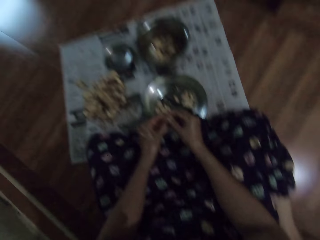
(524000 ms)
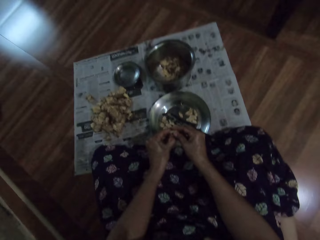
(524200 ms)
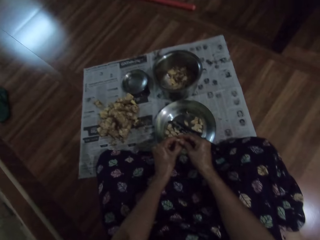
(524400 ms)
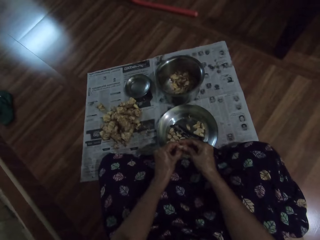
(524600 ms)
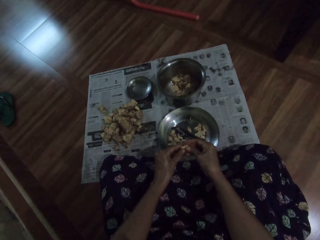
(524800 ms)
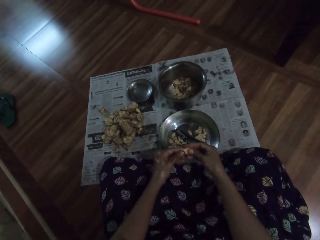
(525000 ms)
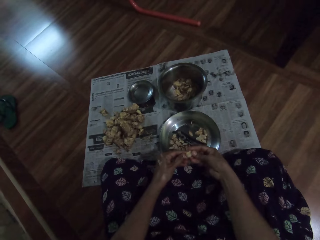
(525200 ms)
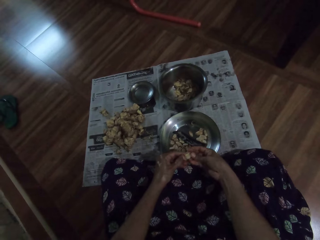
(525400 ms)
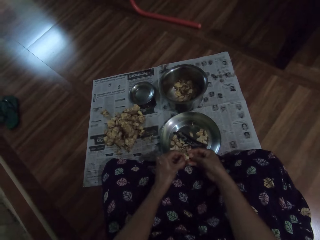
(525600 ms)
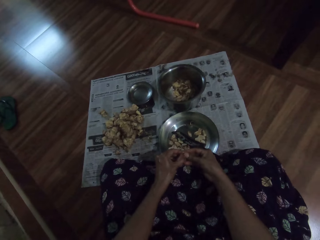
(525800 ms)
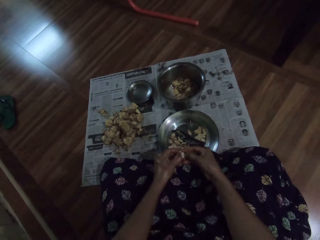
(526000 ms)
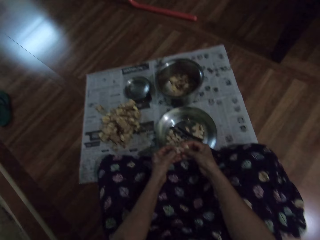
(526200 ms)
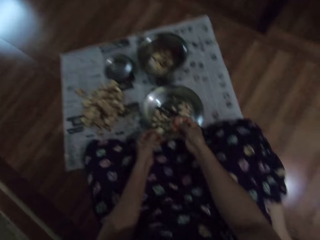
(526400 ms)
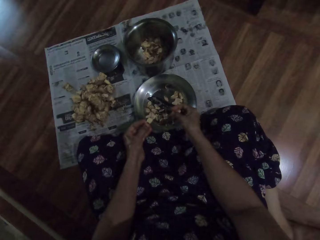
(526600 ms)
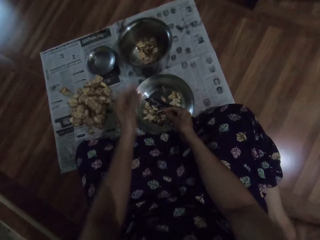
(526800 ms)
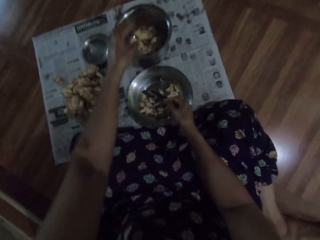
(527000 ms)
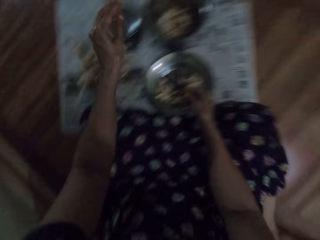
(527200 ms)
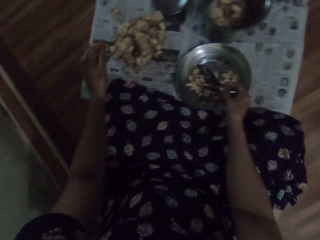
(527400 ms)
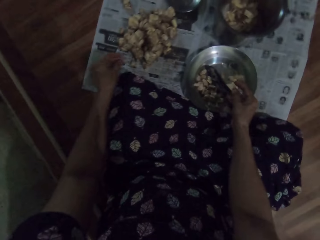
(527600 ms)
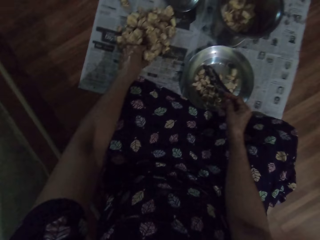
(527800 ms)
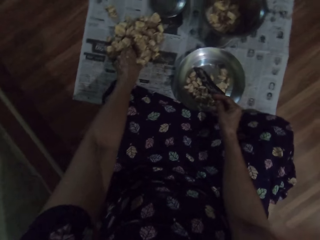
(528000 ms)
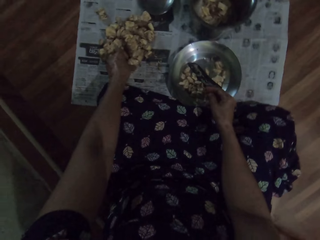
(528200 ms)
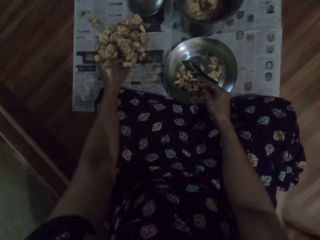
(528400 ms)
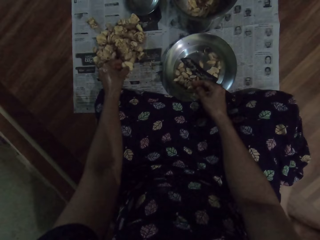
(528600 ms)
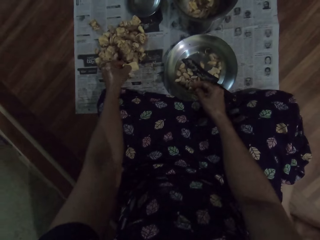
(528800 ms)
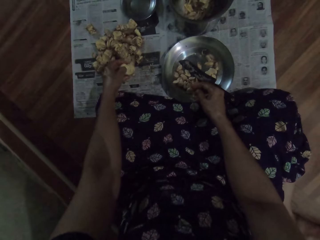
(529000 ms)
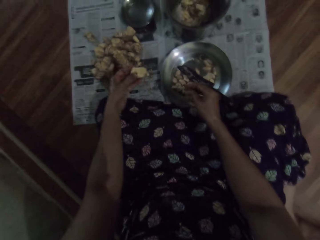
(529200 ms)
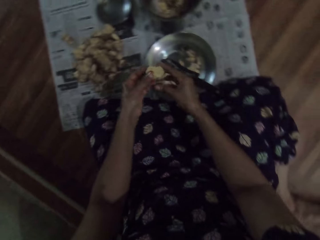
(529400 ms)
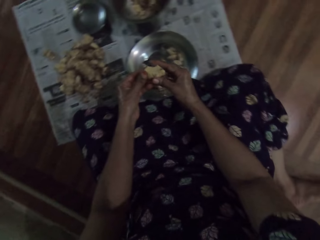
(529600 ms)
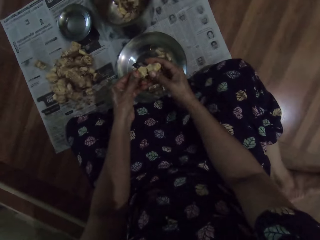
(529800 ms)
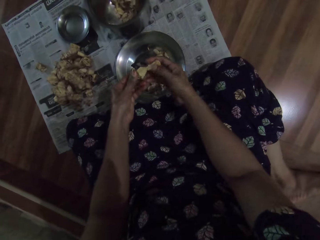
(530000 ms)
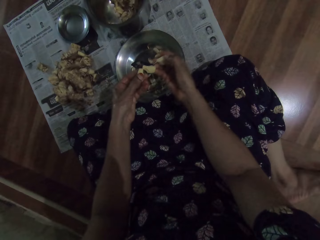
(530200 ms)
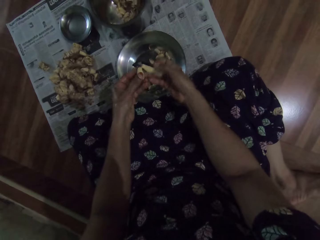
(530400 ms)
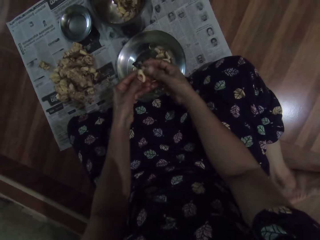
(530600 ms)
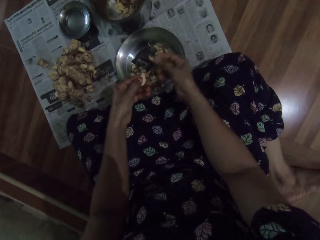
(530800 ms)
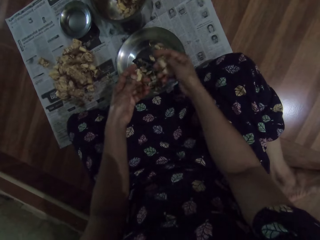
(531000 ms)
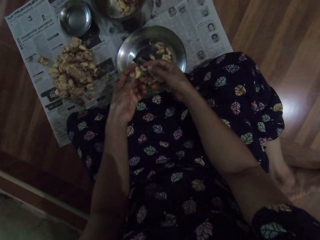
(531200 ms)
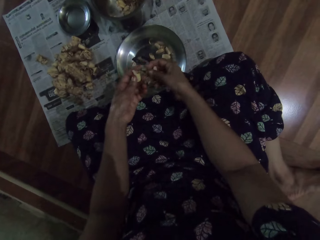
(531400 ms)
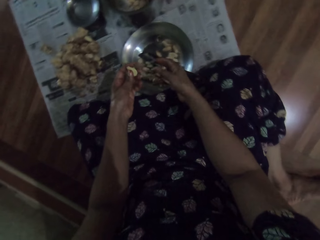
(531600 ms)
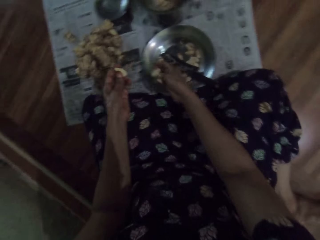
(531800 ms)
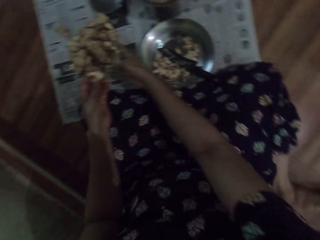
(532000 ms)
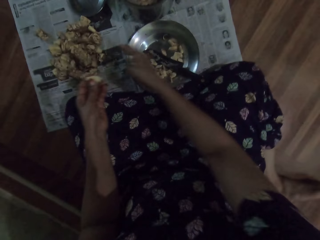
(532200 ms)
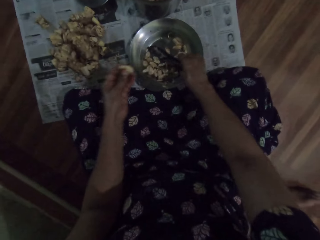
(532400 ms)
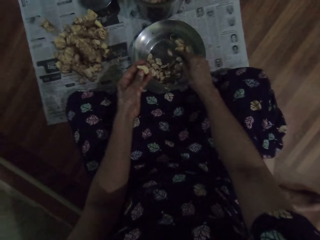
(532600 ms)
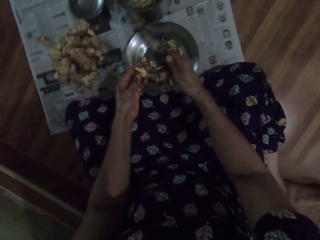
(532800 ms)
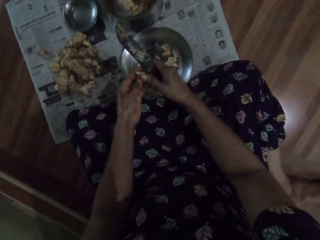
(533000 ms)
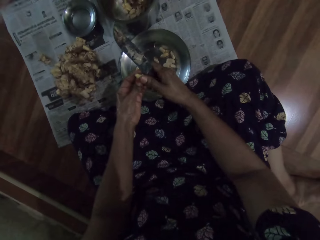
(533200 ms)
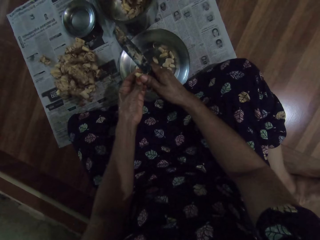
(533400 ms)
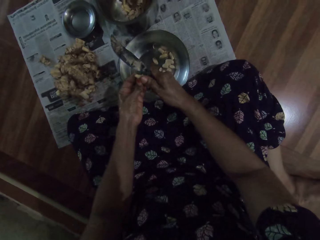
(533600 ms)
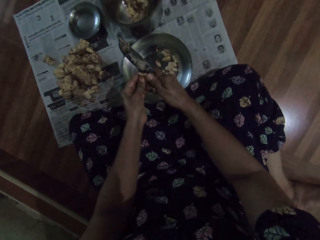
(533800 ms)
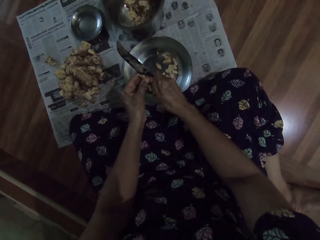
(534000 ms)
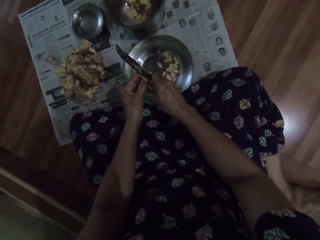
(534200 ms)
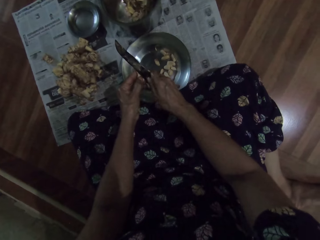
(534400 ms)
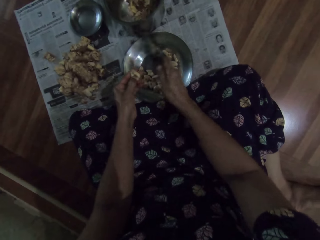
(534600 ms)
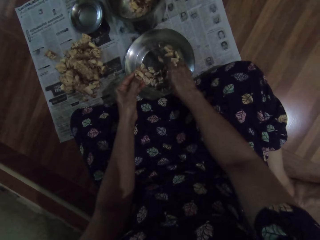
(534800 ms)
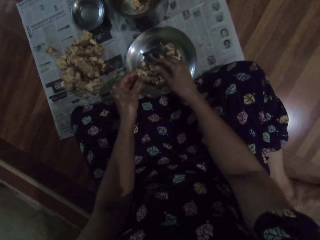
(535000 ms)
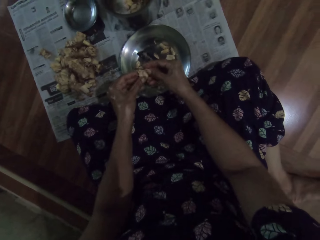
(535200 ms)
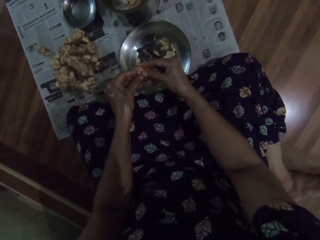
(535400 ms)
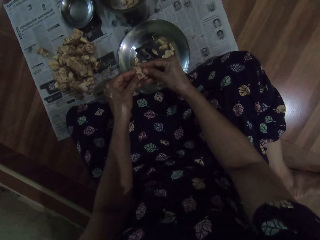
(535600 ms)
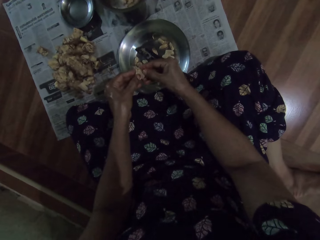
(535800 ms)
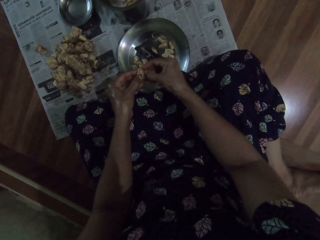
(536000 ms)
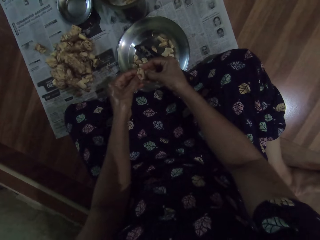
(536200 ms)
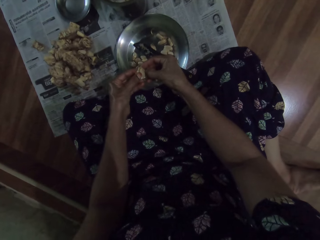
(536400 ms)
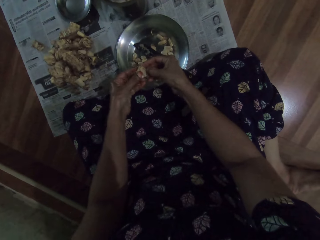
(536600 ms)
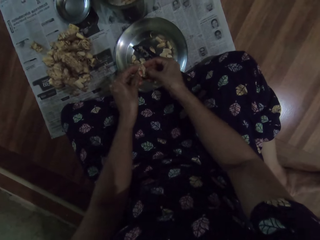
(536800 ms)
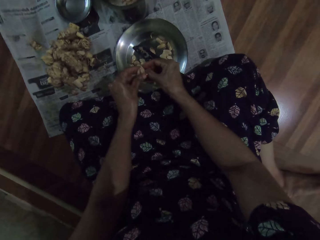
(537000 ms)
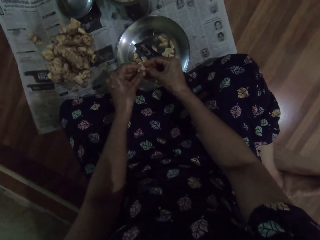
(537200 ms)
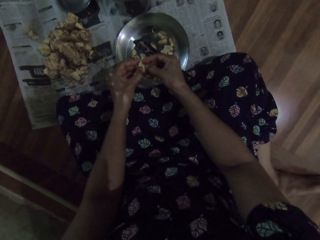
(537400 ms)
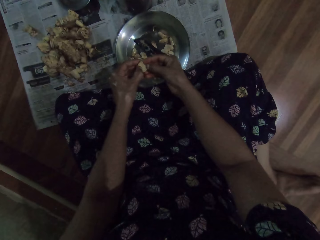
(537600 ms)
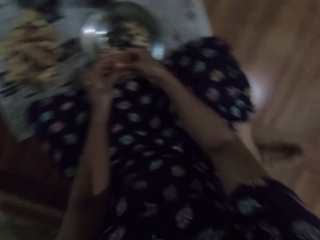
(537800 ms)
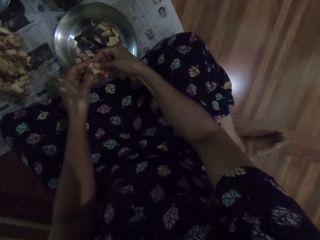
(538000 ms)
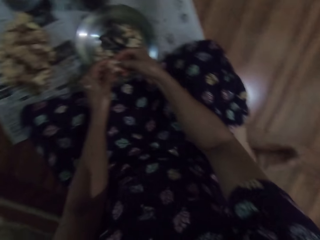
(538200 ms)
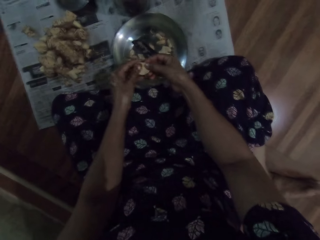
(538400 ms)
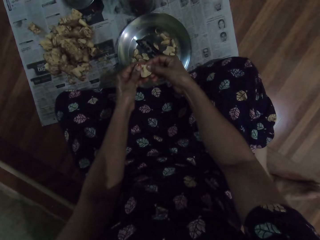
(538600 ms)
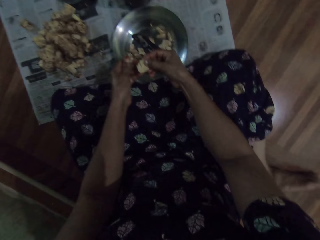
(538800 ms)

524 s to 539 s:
The camera wearer drops the garlic pod in her right hand into the bowl on the floor and drops the shaft of the garlic pod in her right hand into the steel bowl on the floor. She picks up a garlic pod or ginger from the newspaper on the floor with her left hand. She peels the garlic pod with both hands. She drops some garlic pod in her right hand on the floor. She picks up the knife from the bowl on the floor with her right hand. She cuts the garlic pod in her left hand with the knife in her right hand. She places the knife in her right hand in the bowl on the floor. She peels the garlic pod with both hands.

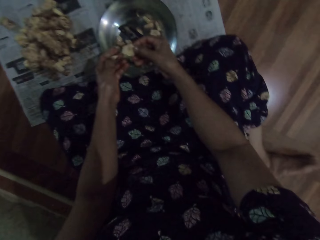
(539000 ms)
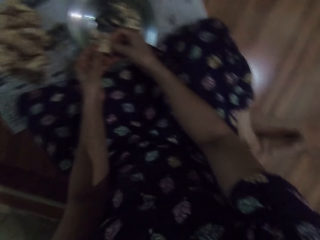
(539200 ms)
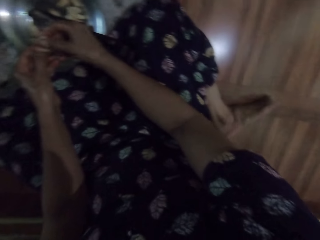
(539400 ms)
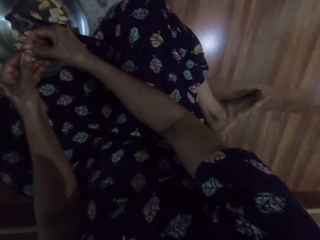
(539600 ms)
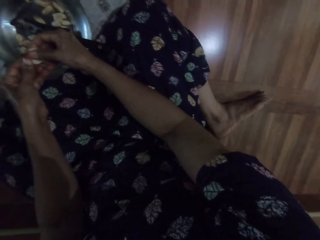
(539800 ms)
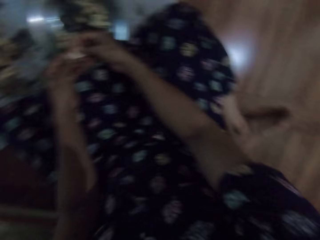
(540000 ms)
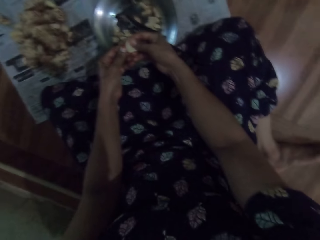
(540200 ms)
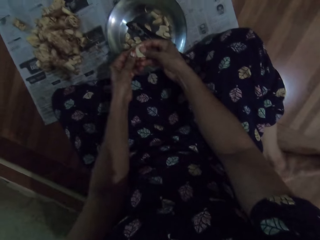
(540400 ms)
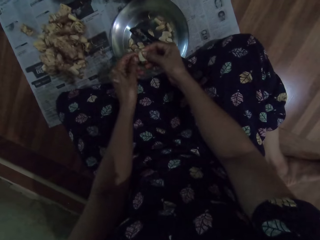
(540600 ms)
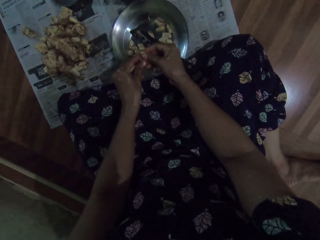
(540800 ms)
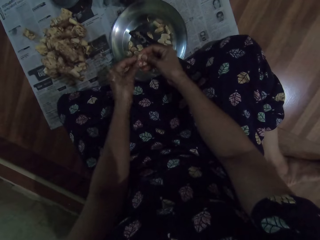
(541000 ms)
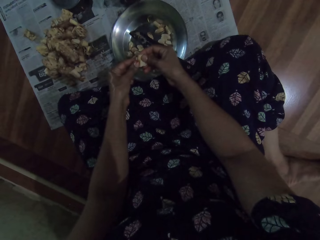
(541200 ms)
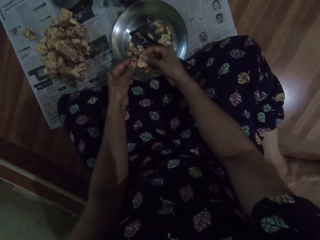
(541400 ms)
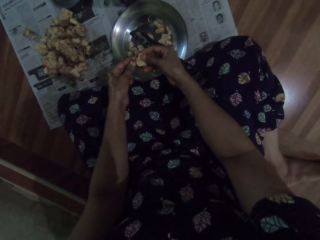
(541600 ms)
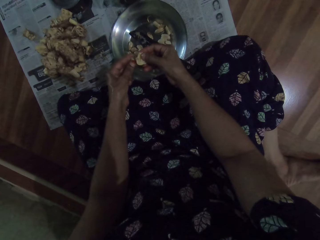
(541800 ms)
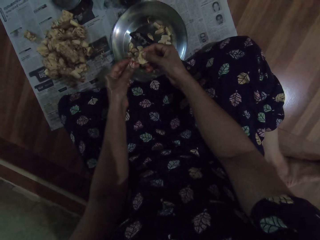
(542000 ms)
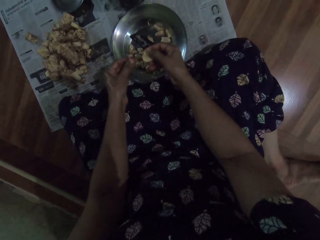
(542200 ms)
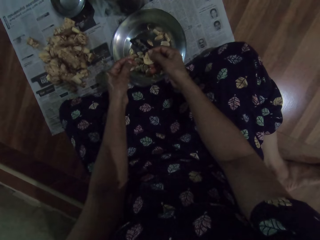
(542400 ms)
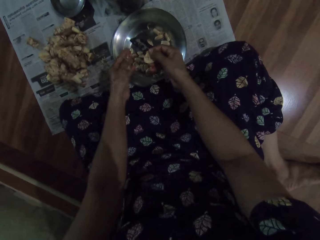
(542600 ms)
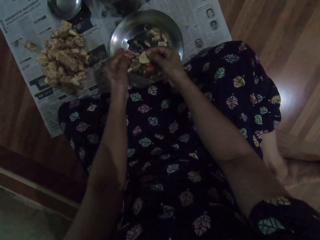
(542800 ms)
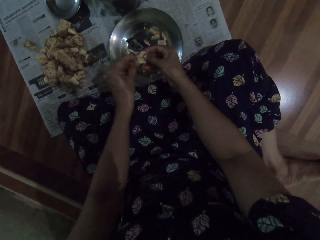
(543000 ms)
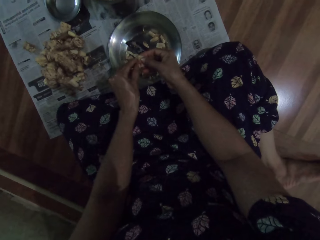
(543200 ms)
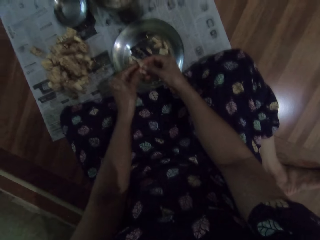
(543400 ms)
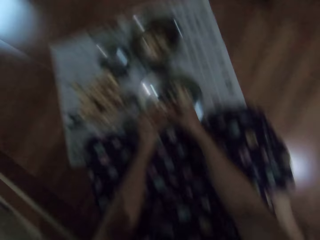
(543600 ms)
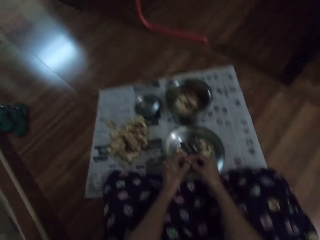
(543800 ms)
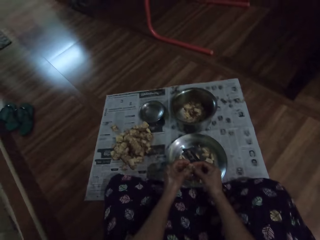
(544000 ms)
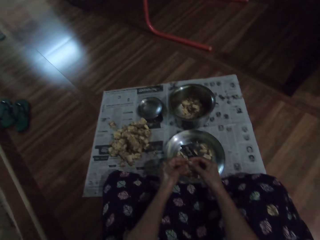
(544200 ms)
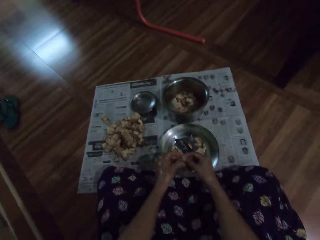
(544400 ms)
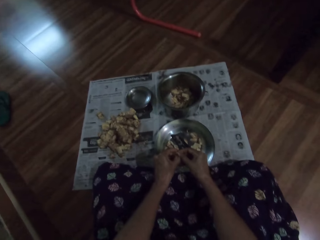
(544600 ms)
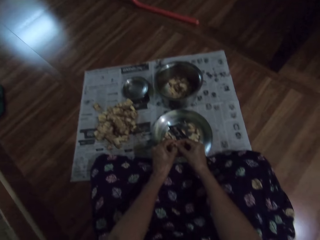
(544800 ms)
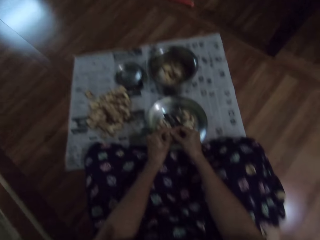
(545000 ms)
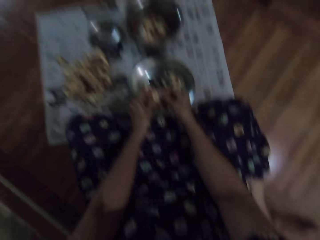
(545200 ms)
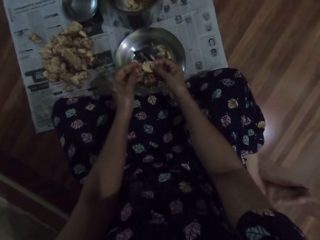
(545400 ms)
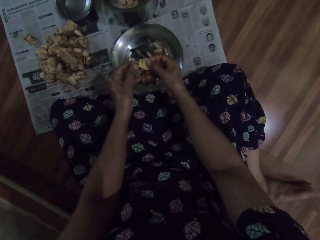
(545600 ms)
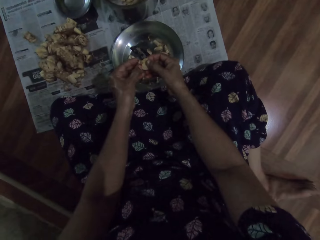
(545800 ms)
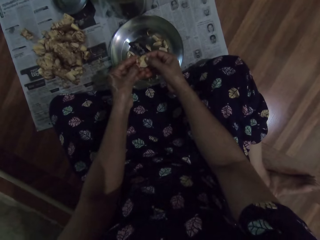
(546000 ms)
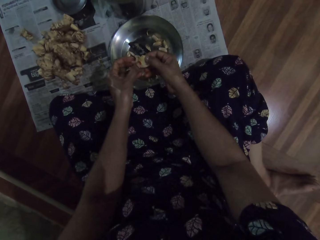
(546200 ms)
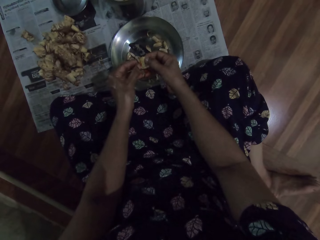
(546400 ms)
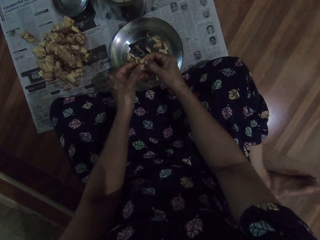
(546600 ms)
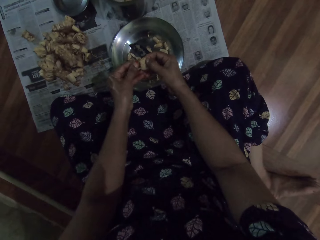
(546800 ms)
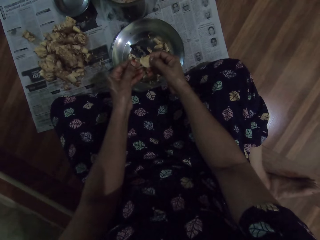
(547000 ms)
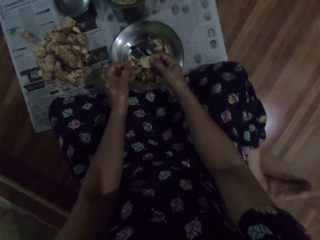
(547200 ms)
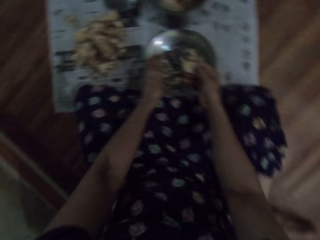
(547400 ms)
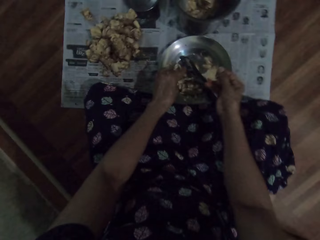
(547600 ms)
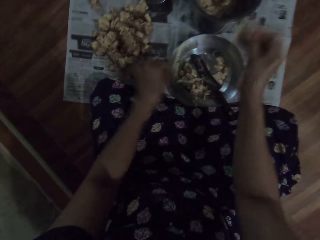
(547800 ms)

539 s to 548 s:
The camera wearer drops some garlic pod in her left hand into the steel bowl on the floor. She peels the pod with both hands. She drops some garlic pod in her left hand into the steel bowl on the floor.
